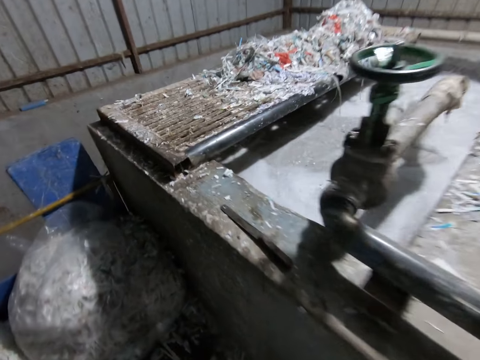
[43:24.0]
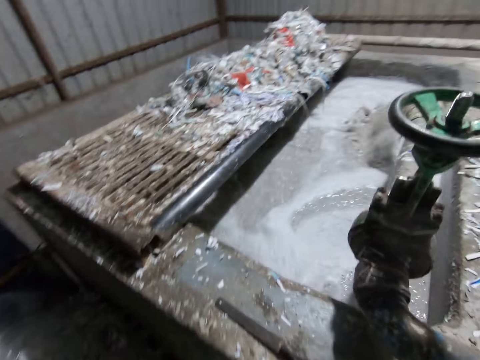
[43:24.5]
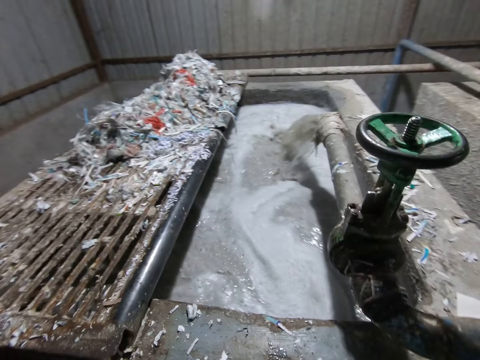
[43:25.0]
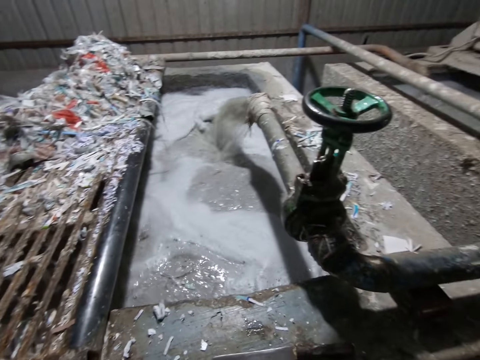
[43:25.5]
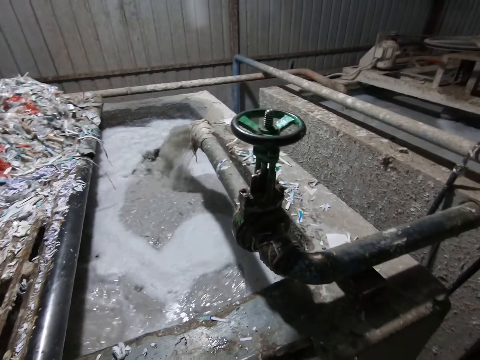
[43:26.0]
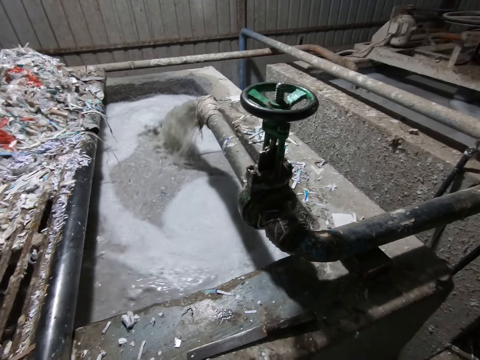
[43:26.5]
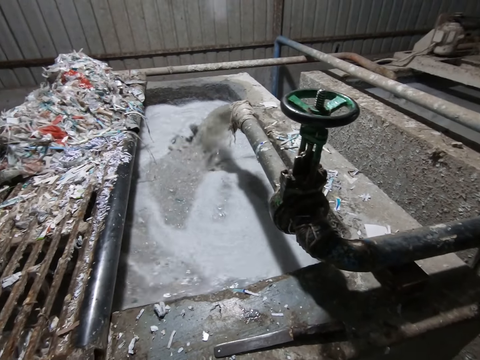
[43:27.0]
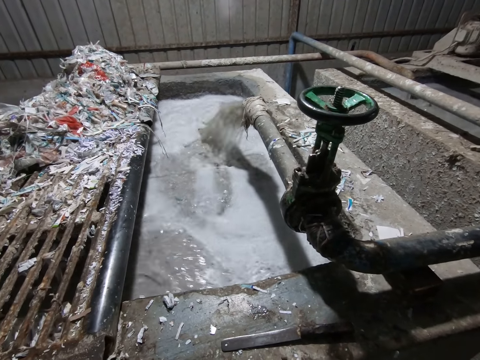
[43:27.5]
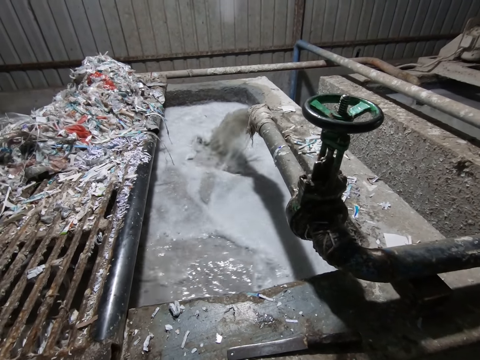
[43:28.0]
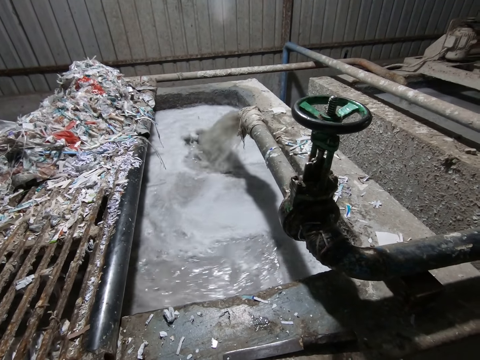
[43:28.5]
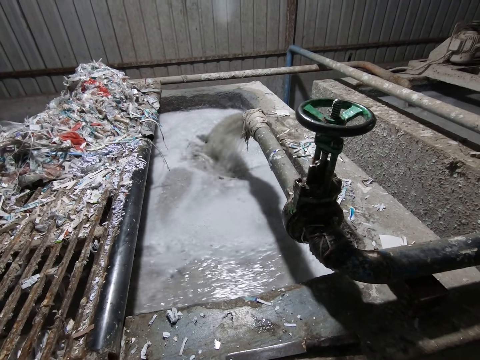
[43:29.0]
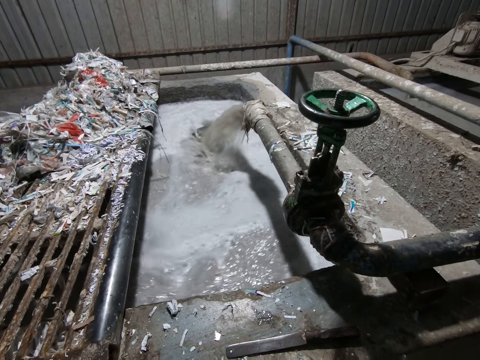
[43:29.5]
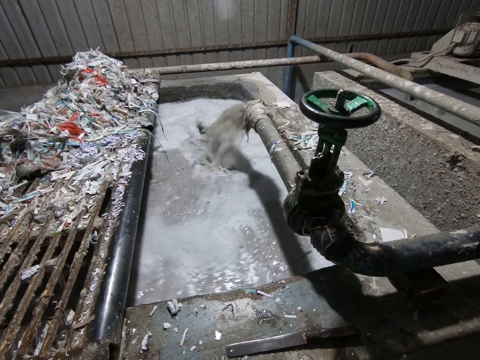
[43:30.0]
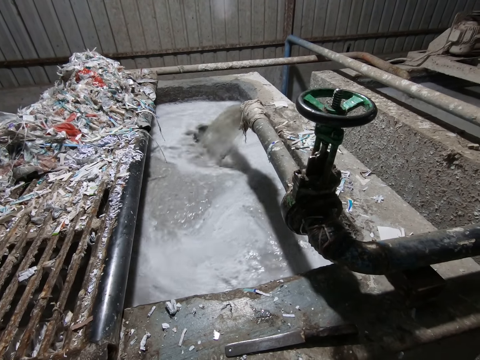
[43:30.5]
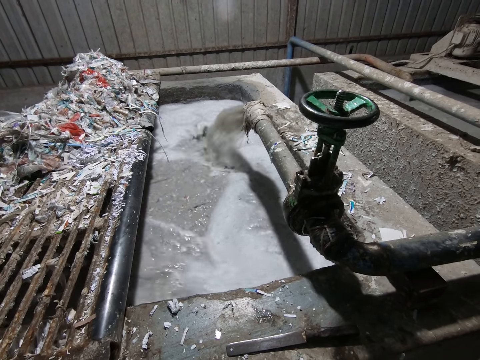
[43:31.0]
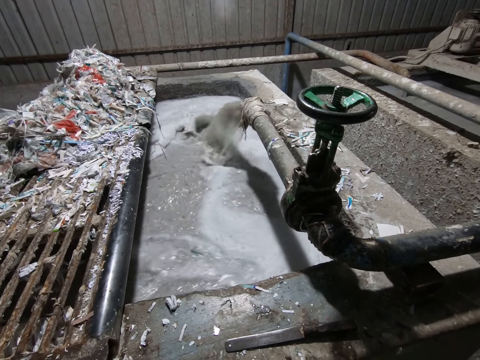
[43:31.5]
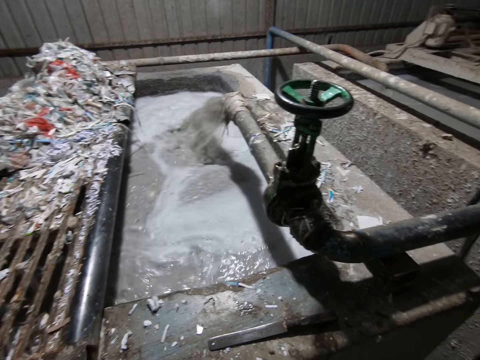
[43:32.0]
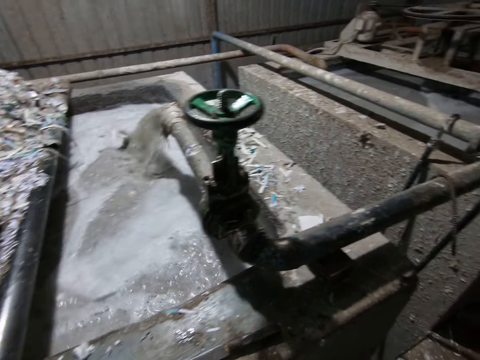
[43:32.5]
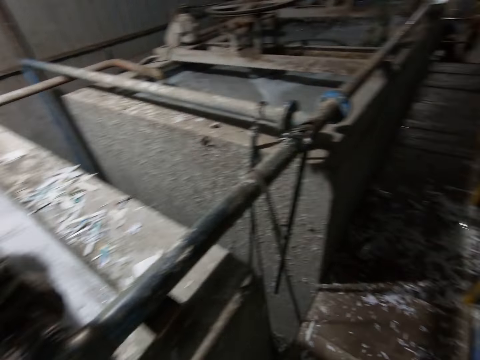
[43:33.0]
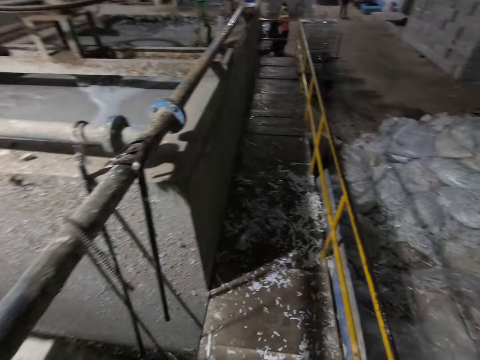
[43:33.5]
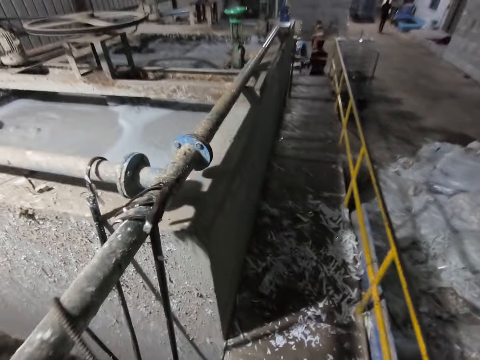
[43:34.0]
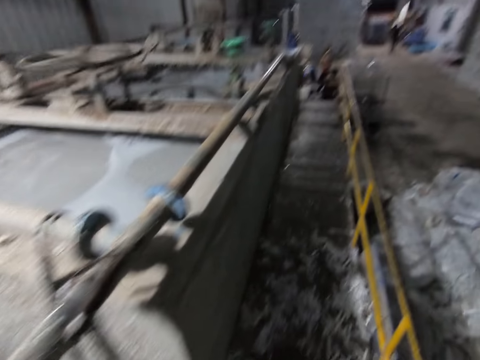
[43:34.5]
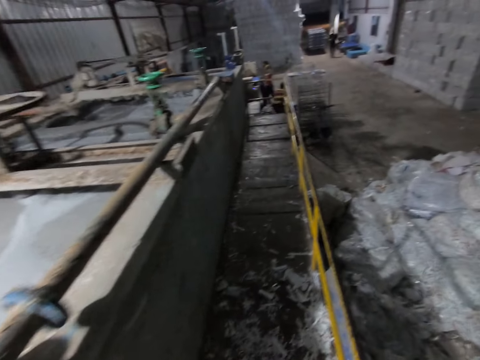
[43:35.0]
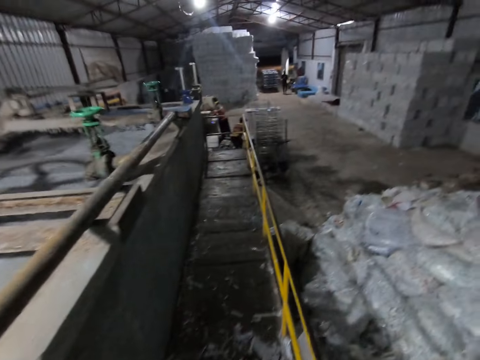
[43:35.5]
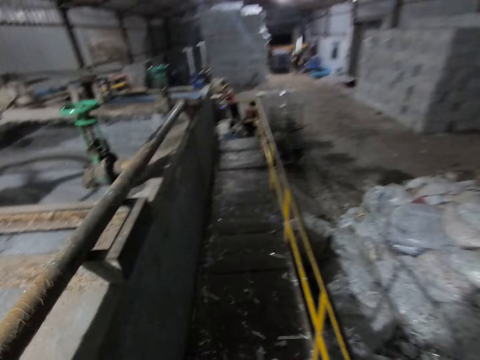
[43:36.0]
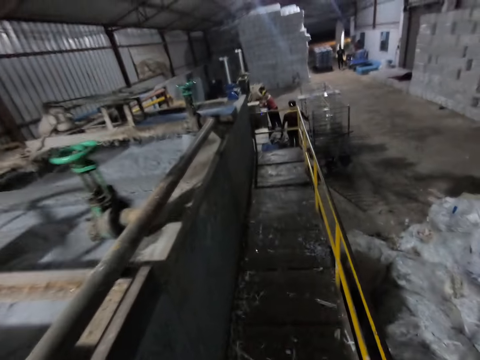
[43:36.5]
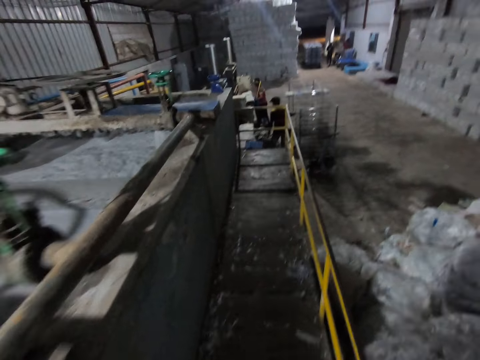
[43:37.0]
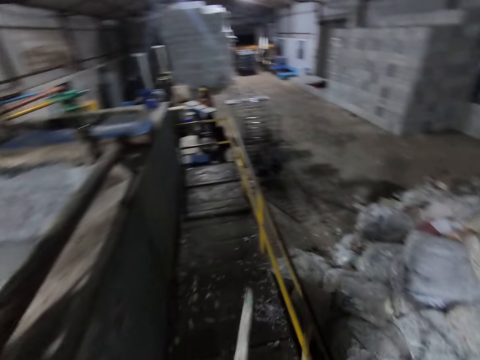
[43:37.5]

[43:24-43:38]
A person takes the craft board. Another person puts the craft board aside.

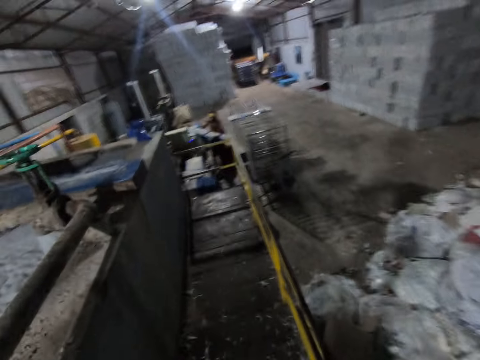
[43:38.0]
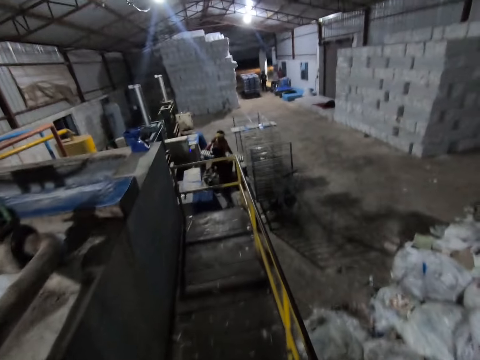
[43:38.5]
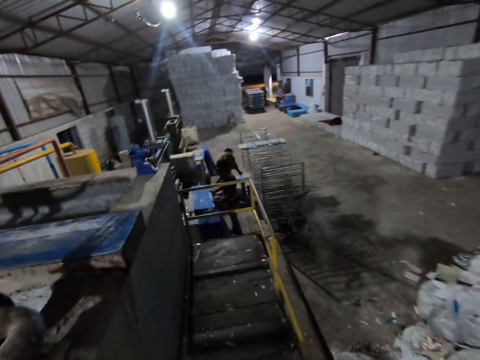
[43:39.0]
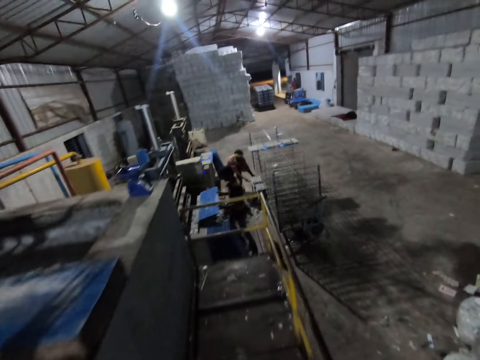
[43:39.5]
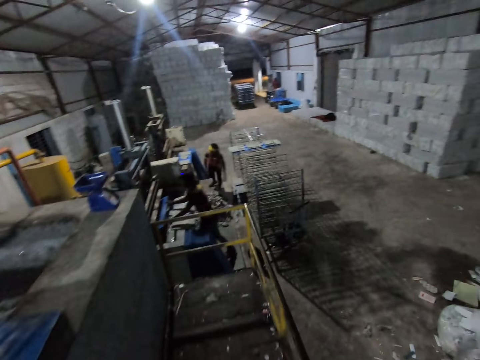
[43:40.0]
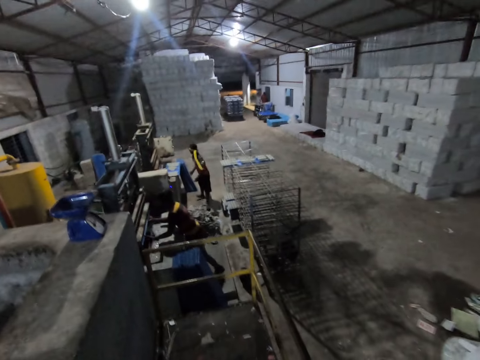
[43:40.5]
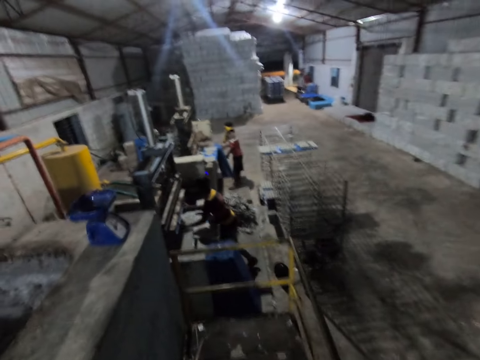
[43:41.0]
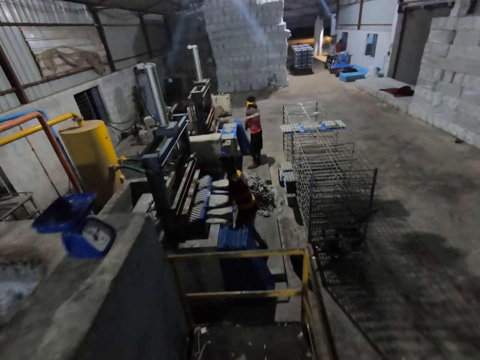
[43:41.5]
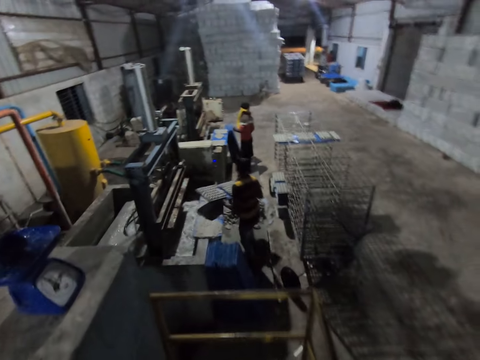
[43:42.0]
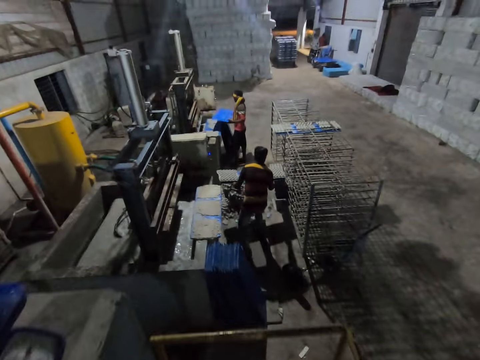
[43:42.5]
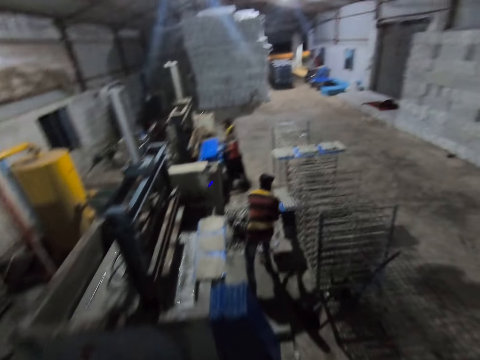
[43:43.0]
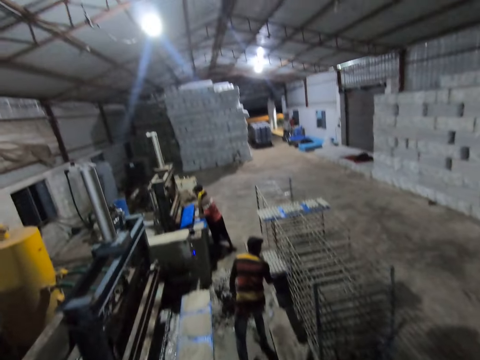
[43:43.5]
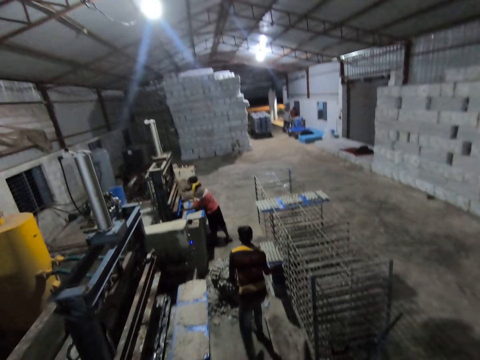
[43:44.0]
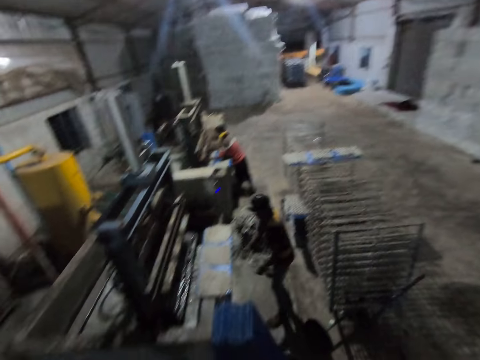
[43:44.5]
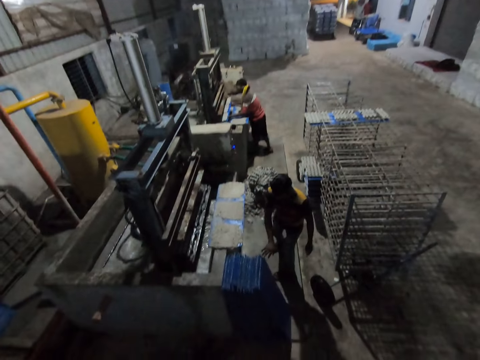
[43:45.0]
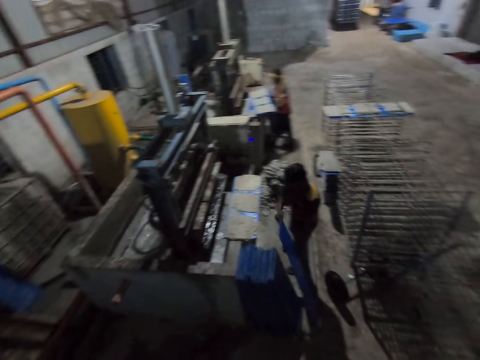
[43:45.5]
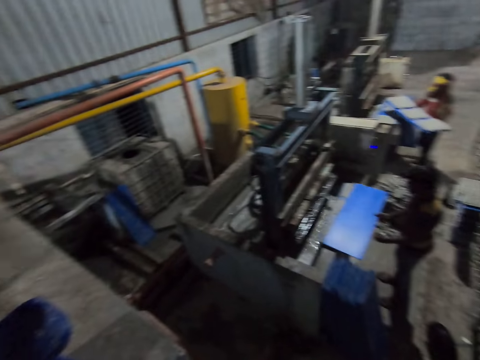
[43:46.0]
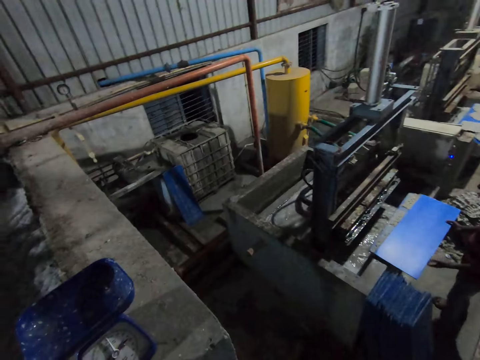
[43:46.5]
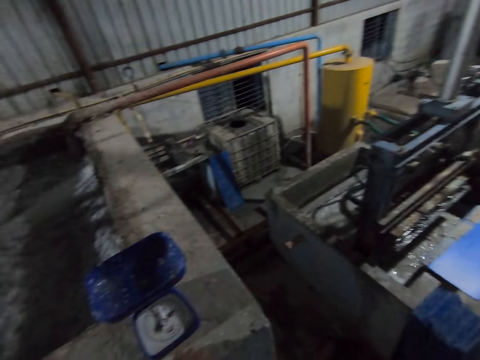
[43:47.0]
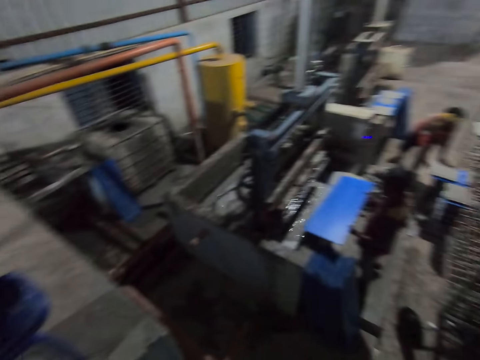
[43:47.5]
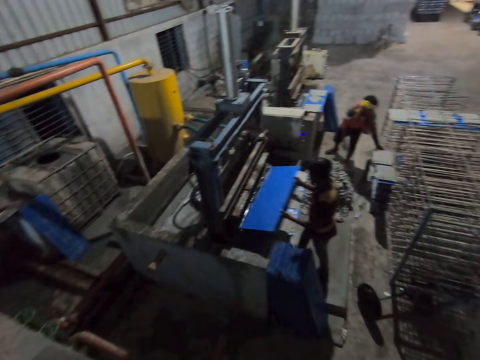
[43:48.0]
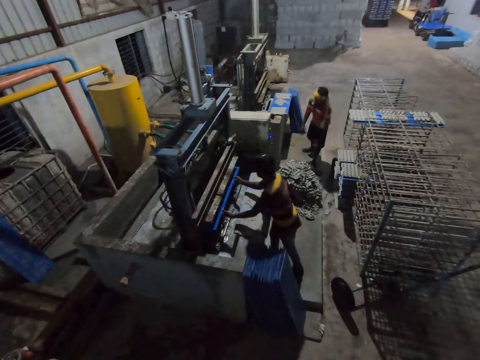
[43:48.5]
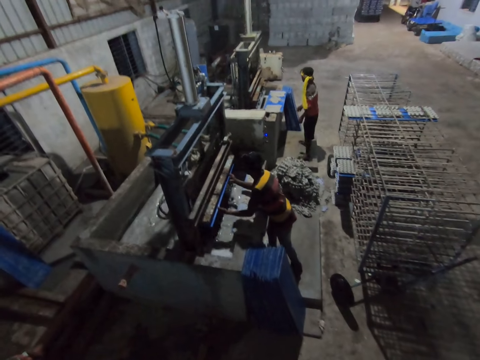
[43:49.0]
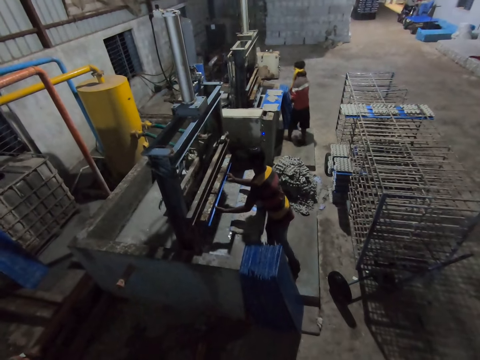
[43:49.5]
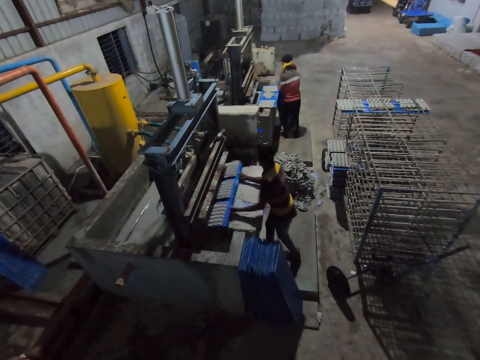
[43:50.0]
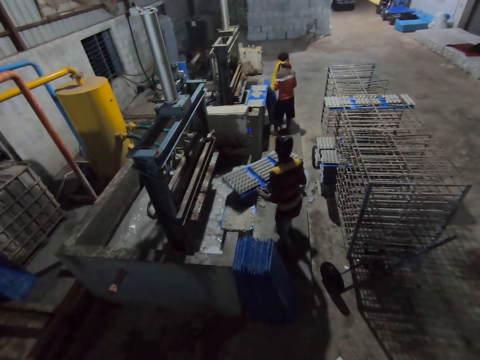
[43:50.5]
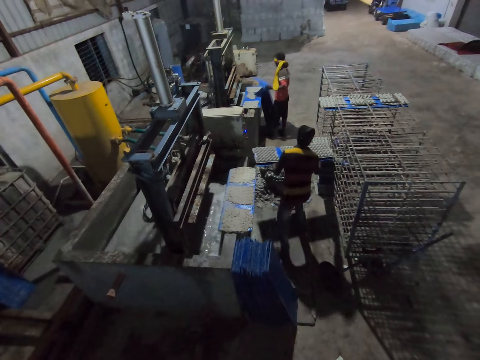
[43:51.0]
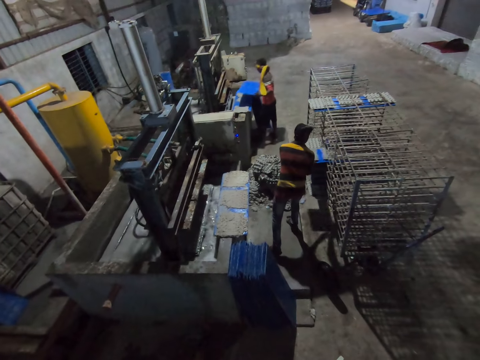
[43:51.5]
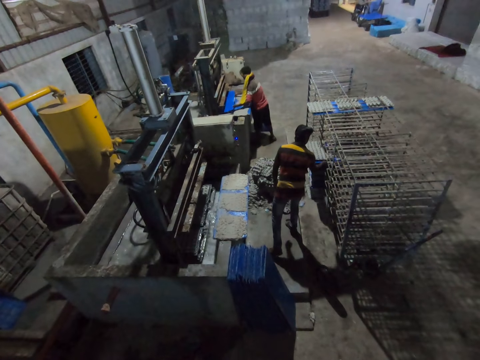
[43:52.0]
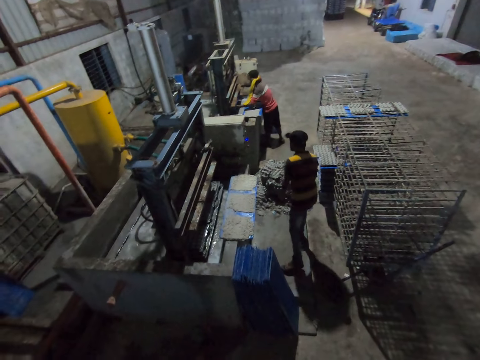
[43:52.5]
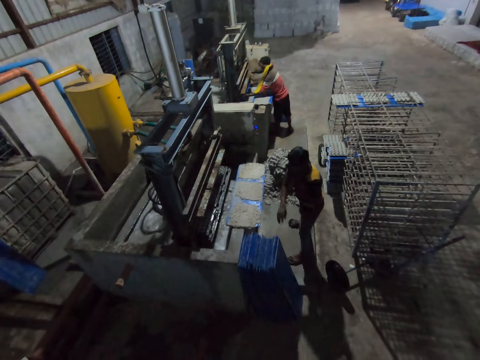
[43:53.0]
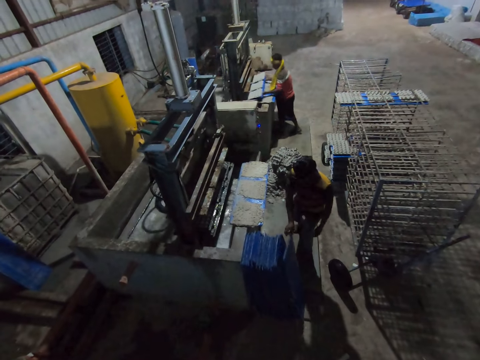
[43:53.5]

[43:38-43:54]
A man inserts the tray of egg crates in his hands on a rack. Another man lifts a tray from the ground with his hands. The first man takes the craft board. The other man inserts the tray in his hands into the egg crate machine and takes out the tray of egg crates from the egg crate machine with his hands. The first man lifts the tray from the ground with his hands. The other man puts the craft board aside and inserts the tray of egg crates in his hands on the rack. The first man inserts the tray in his hands into the egg crate machine and takes out the tray of egg crates from the egg crate machine with his hands. The other man lifts the tray from the ground with his hands, drops the tray in his hands on the tray on the egg crate machine, inserts the tray in his hands into the egg crate machine and takes out the tray of egg crates from the egg crate machine with his hands. The first man lifts the tray from the ground with his hands and puts the craft board on the trolley. The other man inserts the tray of egg crates in his hands on the rack. The first man inserts the tray in his hands into the egg crate machine. The other man puts the craft board on the trolley. The first man takes out the tray of egg crates from the egg crate machine with his hands. The other man takes the craft board.
